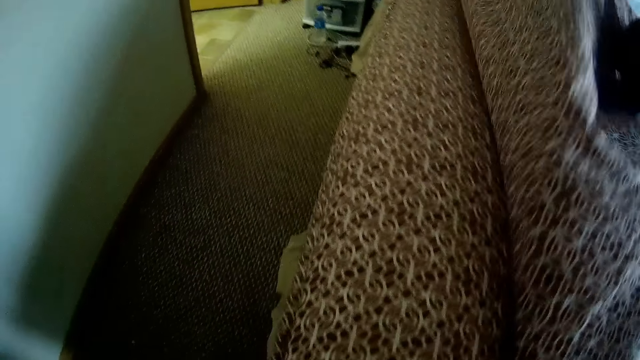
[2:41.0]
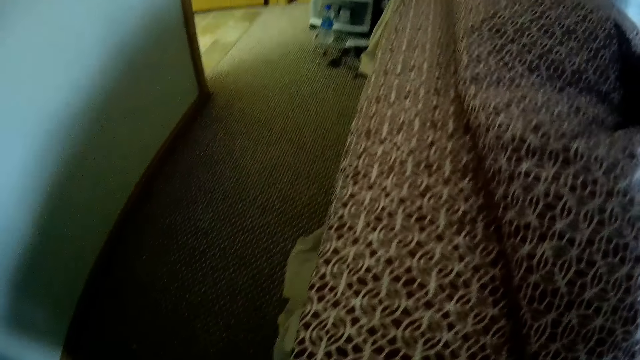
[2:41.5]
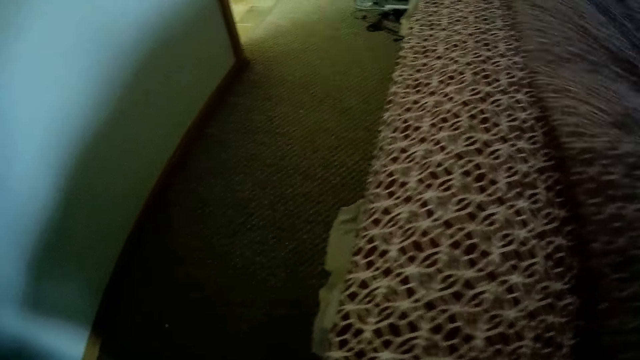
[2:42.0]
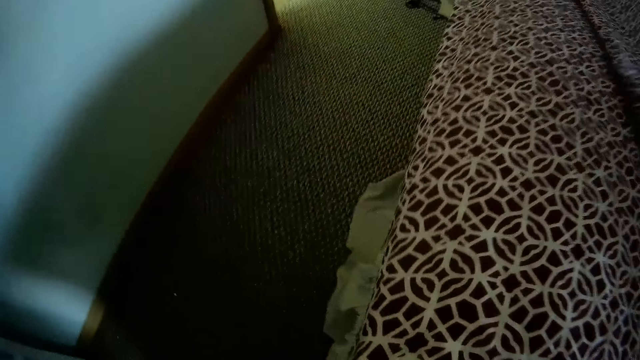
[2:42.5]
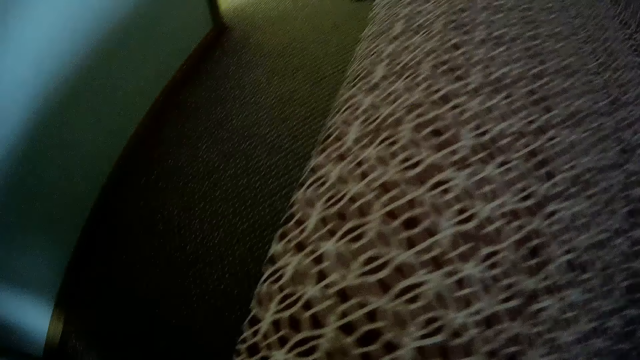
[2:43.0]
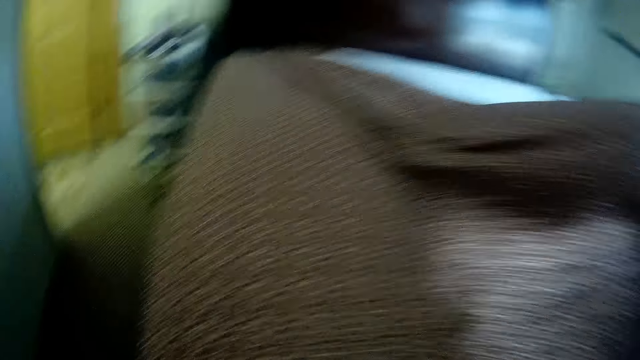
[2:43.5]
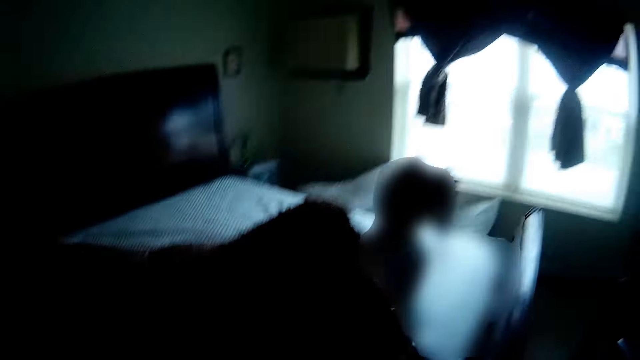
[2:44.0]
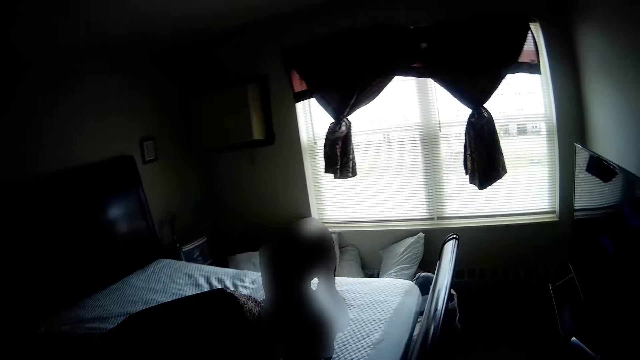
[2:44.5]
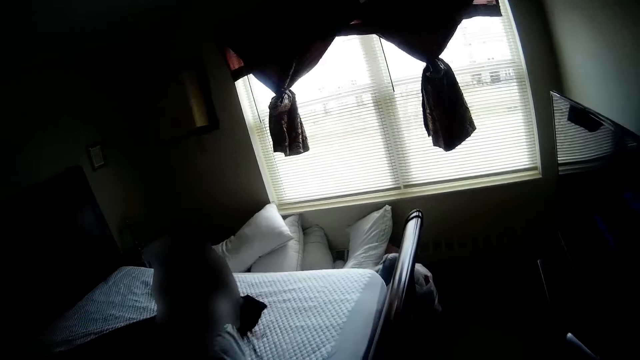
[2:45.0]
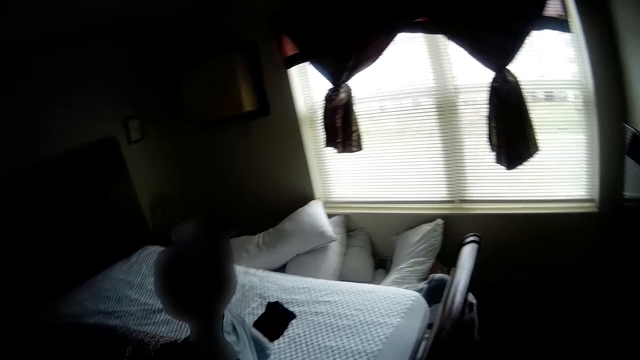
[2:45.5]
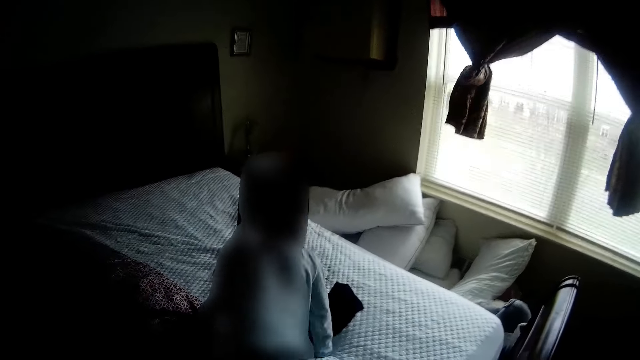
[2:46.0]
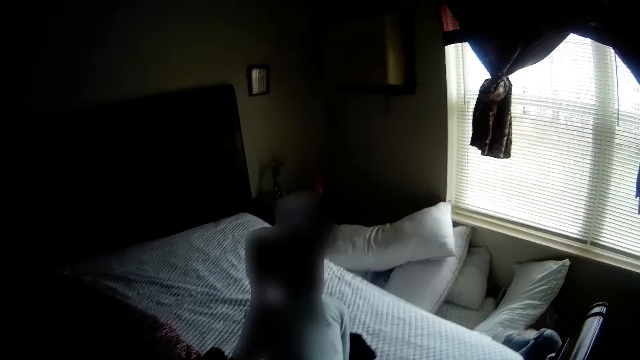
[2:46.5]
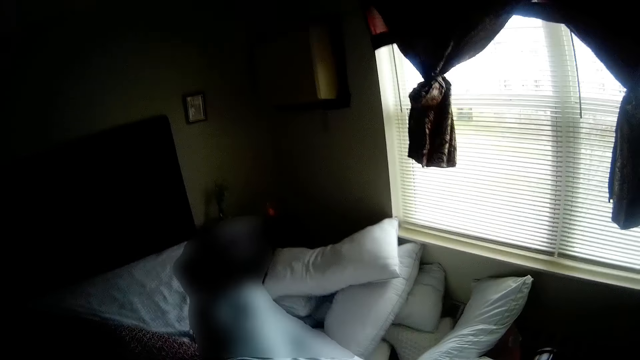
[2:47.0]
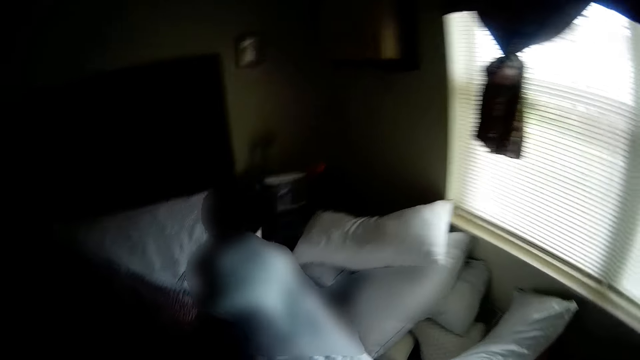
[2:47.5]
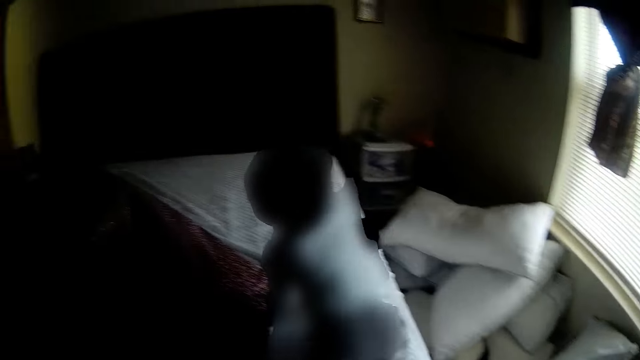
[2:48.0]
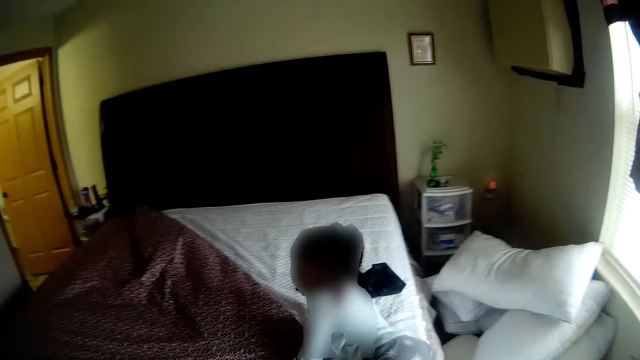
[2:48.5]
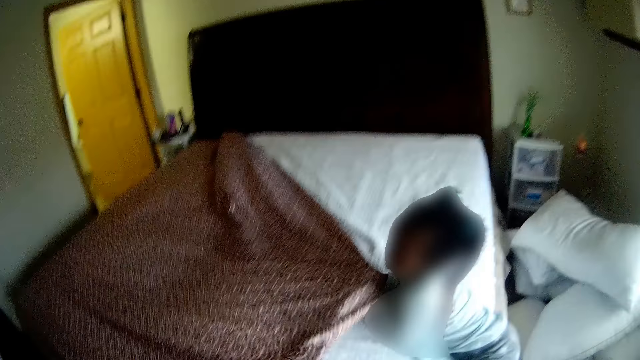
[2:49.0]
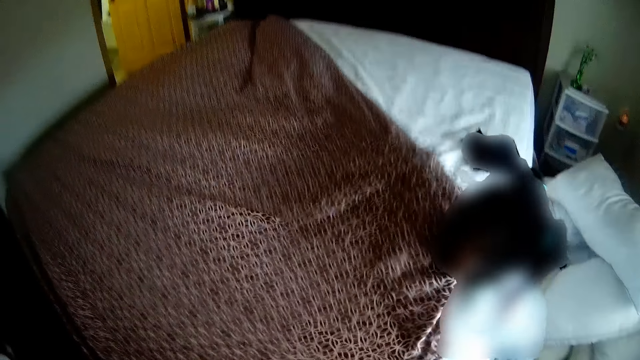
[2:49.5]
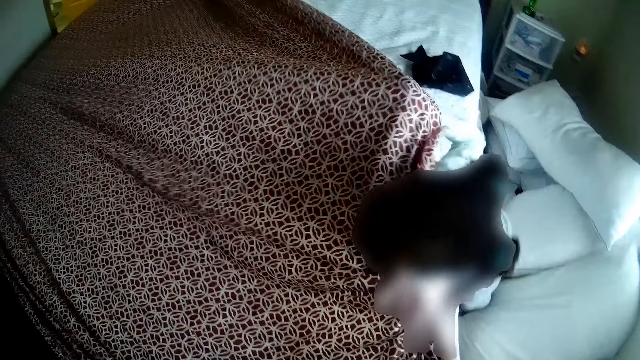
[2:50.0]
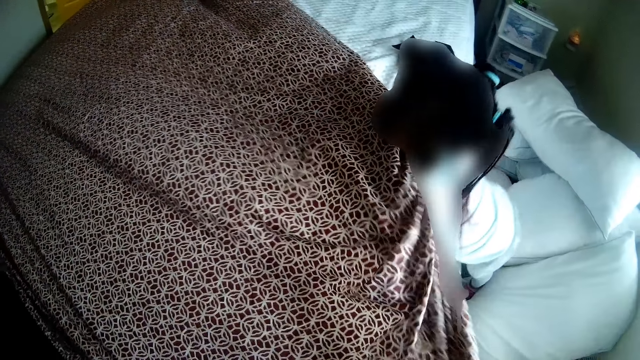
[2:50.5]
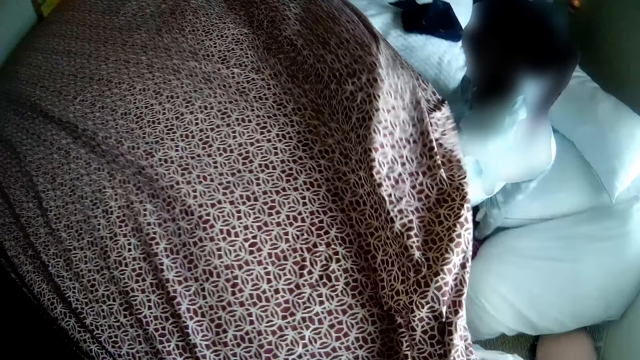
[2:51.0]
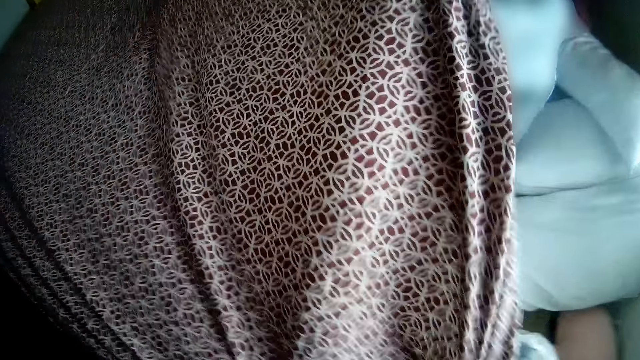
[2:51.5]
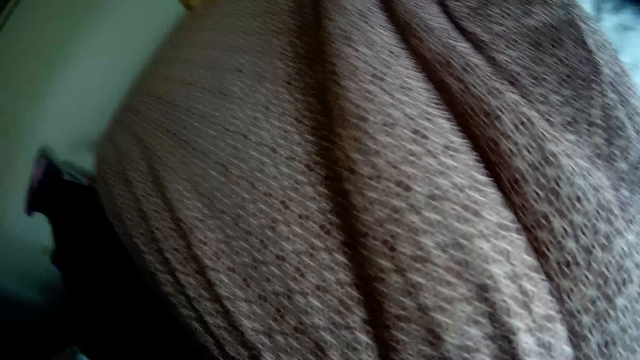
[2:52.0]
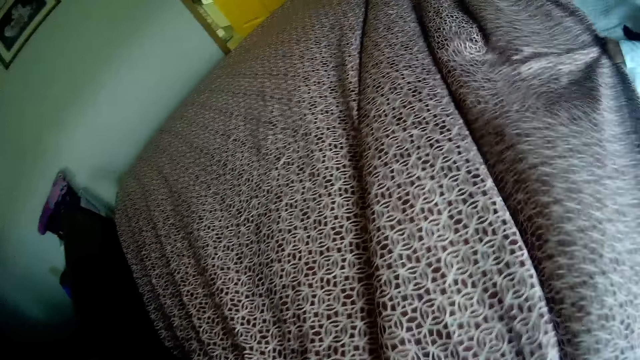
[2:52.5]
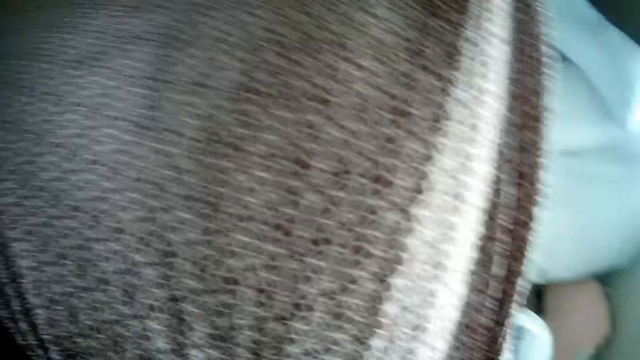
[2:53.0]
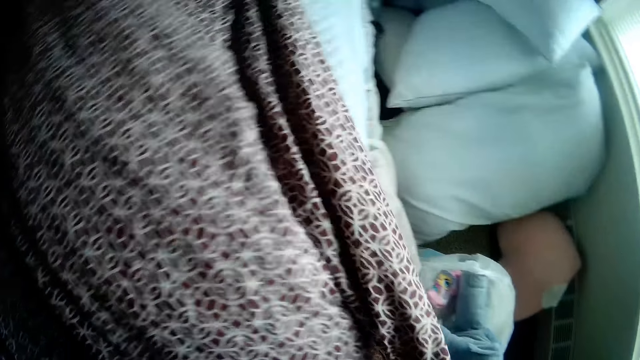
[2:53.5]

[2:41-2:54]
The girl climbs down the bed. The girl lays the mattress with the bedsheet in her hands.

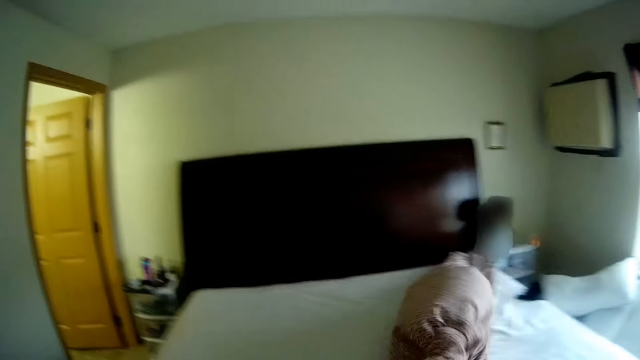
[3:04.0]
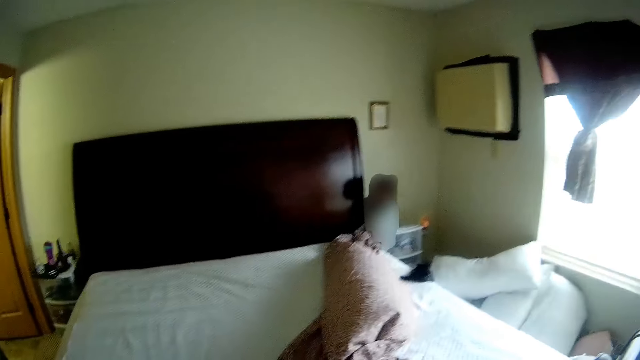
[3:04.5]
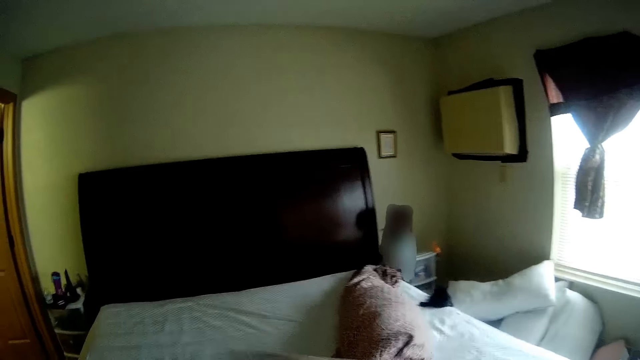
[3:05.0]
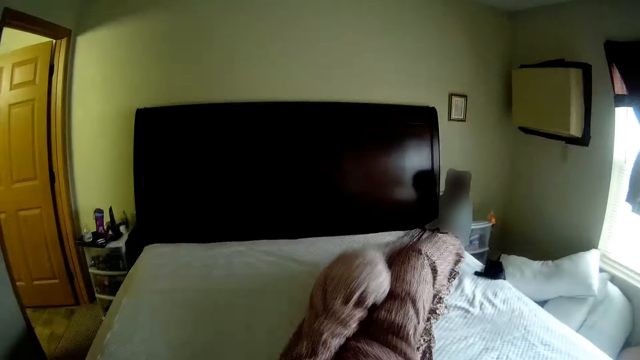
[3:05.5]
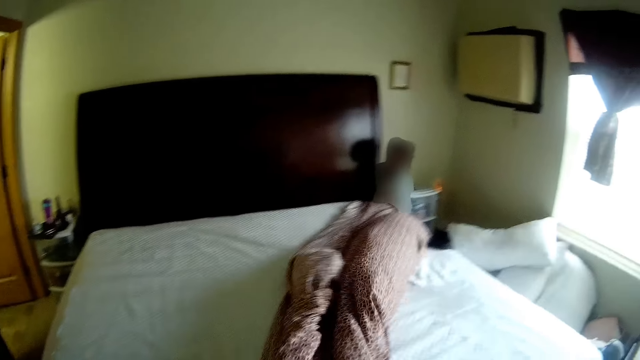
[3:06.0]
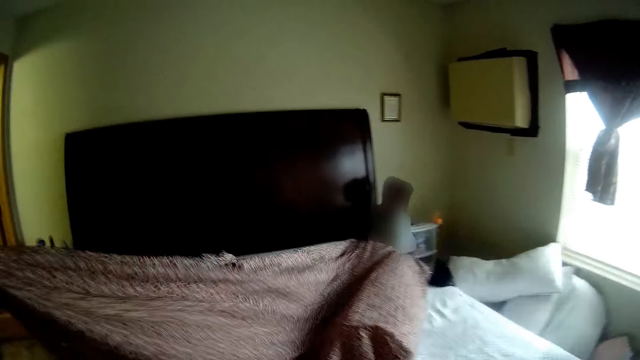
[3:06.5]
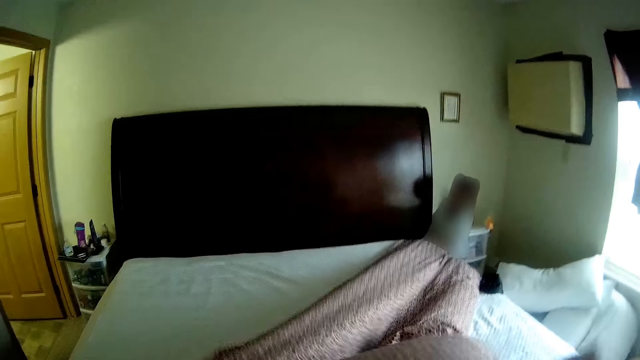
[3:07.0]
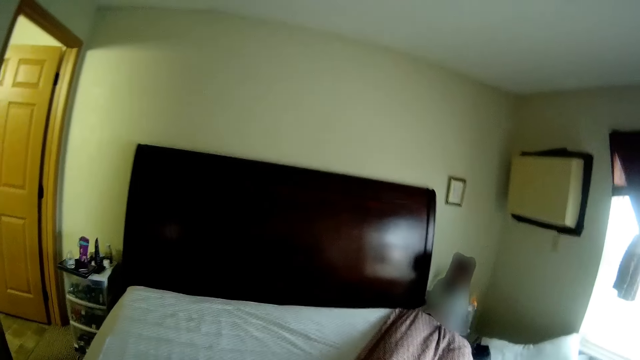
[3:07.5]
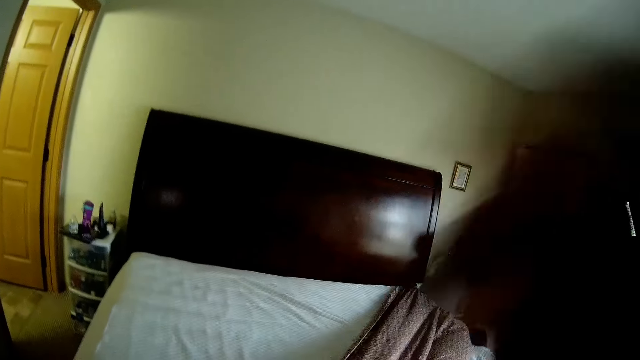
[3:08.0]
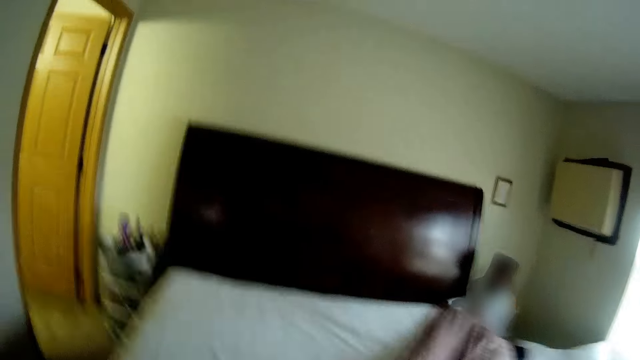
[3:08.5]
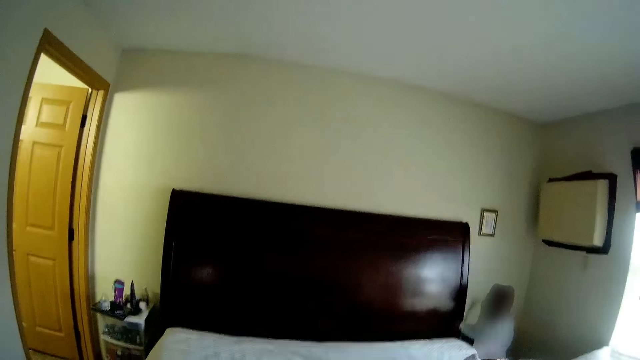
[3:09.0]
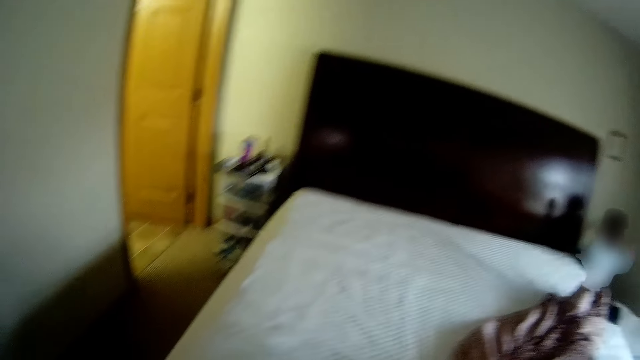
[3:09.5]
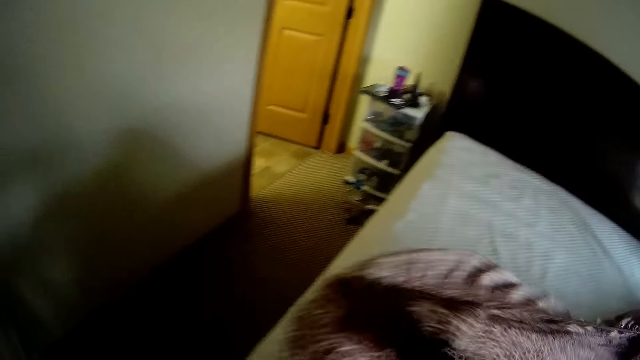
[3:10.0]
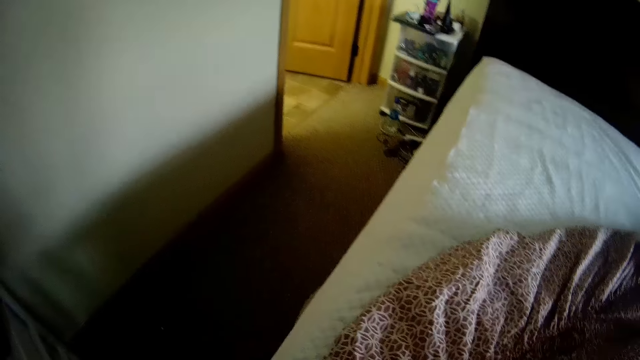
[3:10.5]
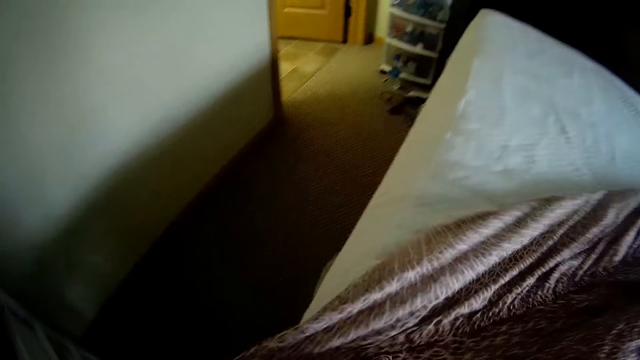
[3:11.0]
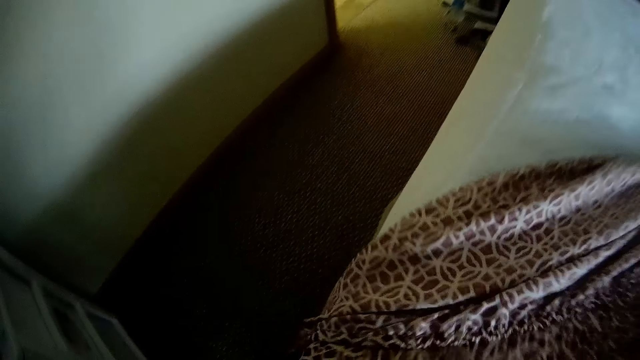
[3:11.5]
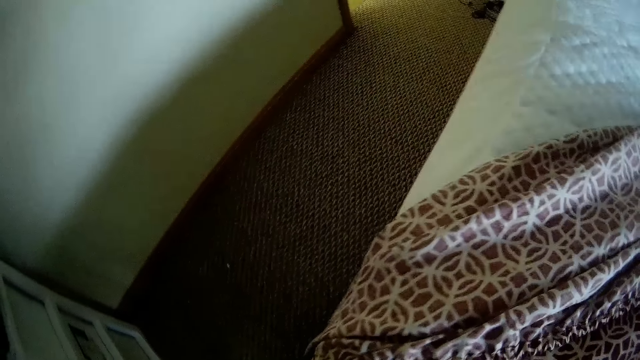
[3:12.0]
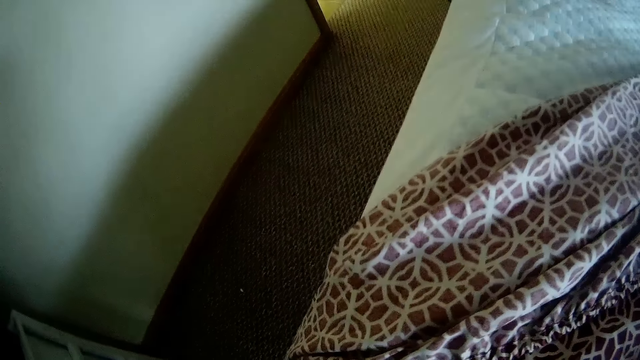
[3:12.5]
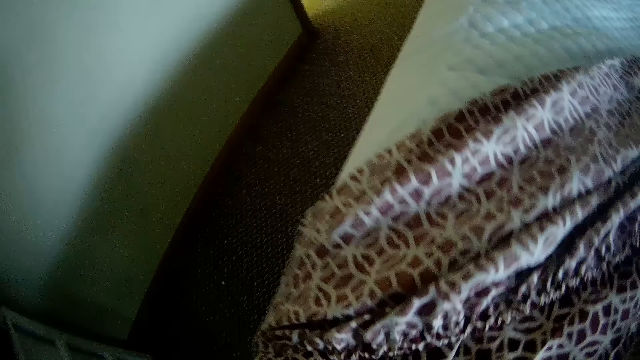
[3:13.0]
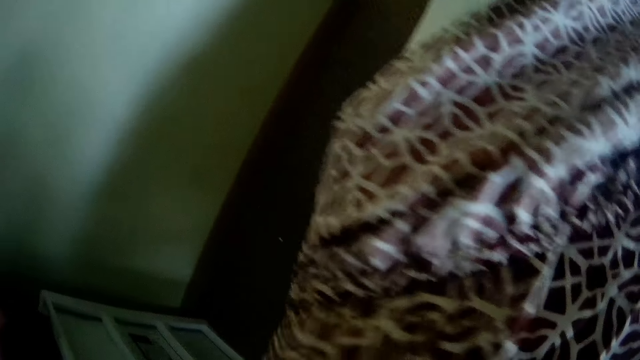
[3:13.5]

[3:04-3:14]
The camera wearer removes the bedsheet on the mattress with her hands. She spreads the bedsheet on the mattress with her hands.
